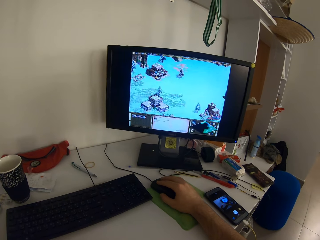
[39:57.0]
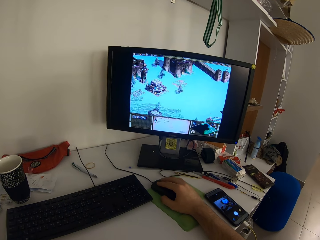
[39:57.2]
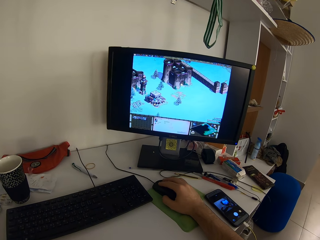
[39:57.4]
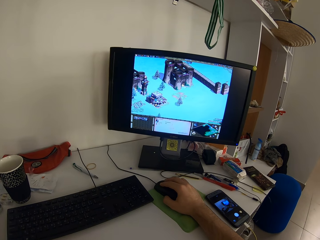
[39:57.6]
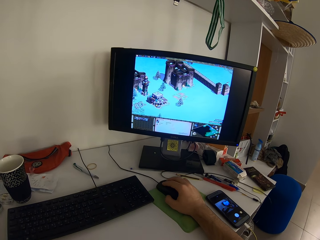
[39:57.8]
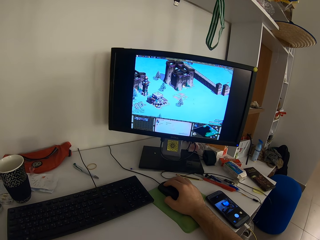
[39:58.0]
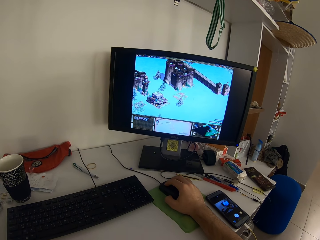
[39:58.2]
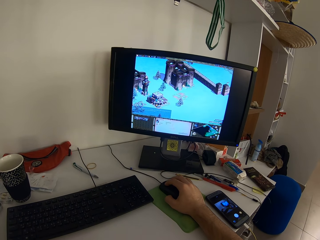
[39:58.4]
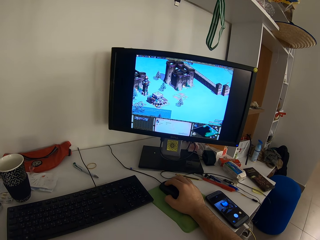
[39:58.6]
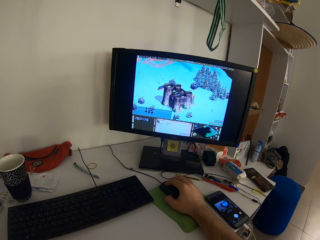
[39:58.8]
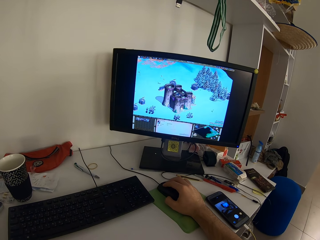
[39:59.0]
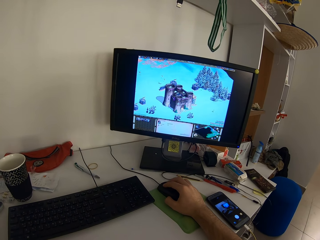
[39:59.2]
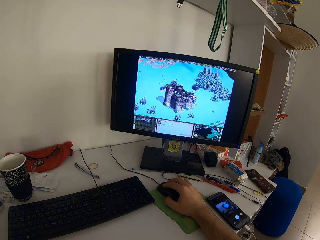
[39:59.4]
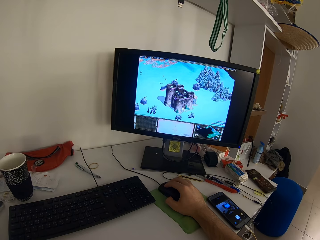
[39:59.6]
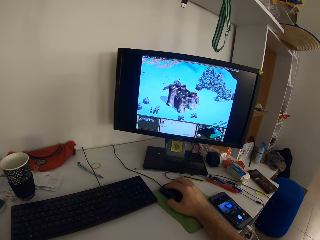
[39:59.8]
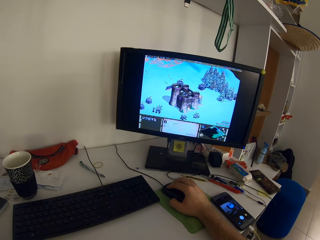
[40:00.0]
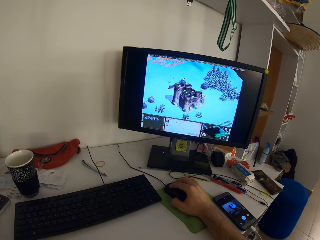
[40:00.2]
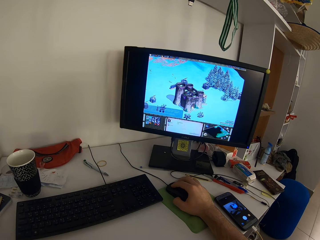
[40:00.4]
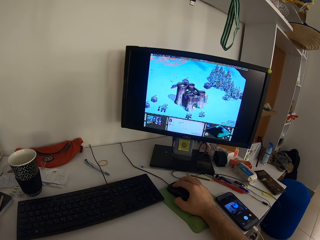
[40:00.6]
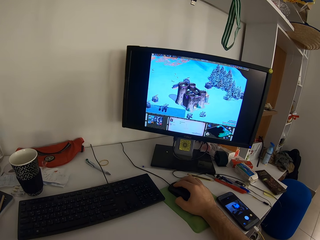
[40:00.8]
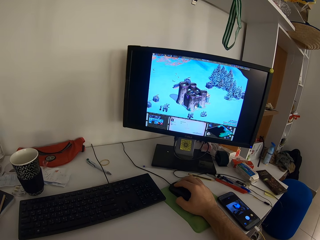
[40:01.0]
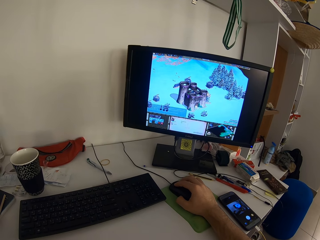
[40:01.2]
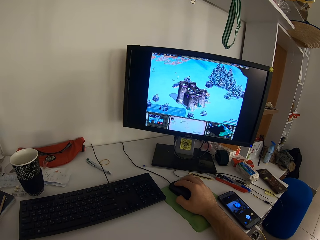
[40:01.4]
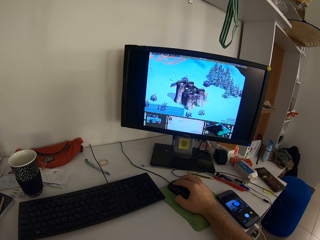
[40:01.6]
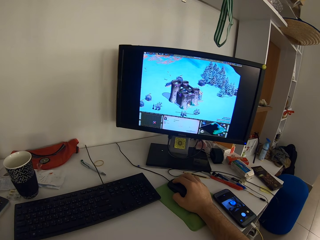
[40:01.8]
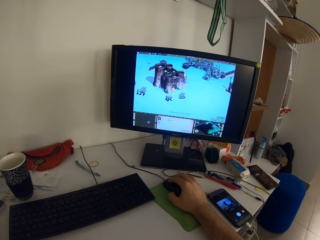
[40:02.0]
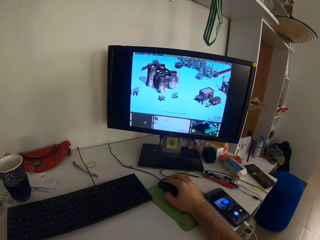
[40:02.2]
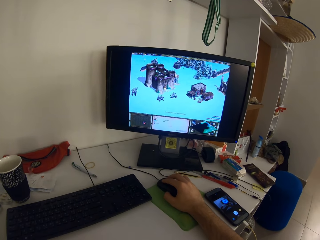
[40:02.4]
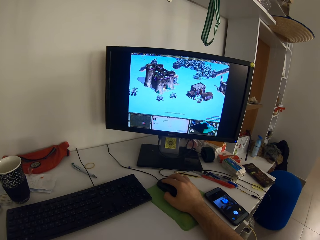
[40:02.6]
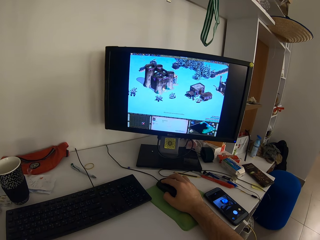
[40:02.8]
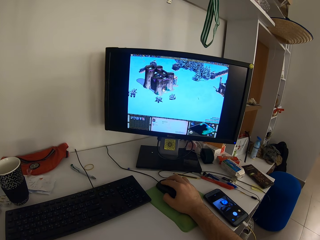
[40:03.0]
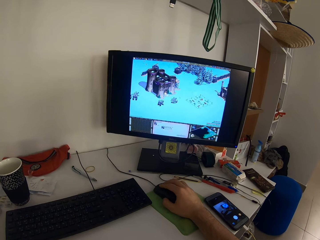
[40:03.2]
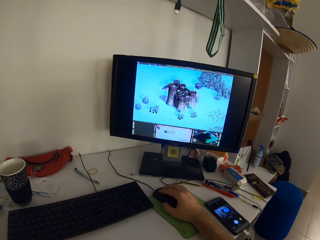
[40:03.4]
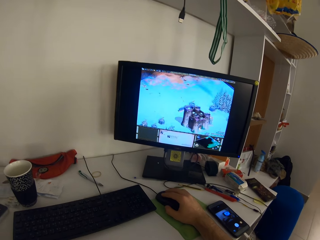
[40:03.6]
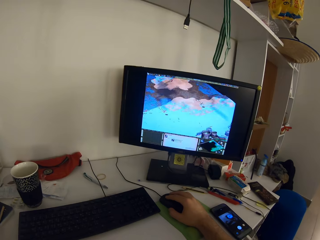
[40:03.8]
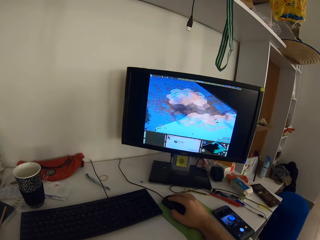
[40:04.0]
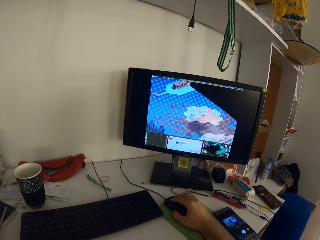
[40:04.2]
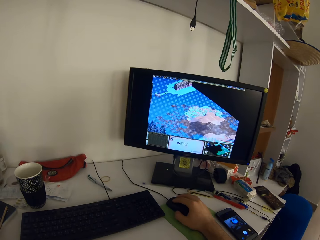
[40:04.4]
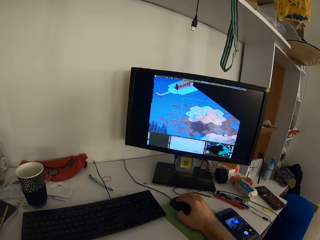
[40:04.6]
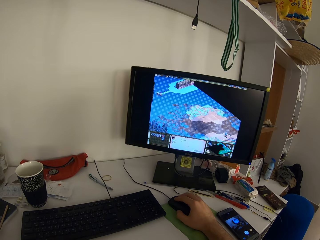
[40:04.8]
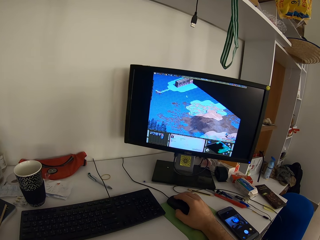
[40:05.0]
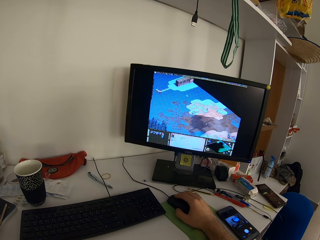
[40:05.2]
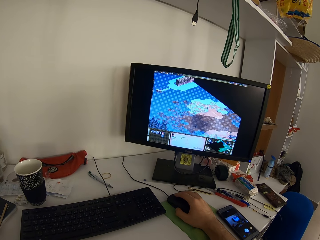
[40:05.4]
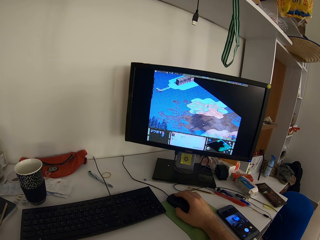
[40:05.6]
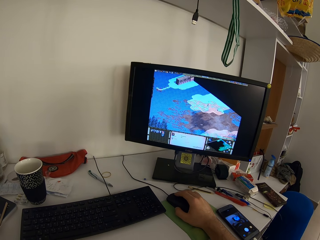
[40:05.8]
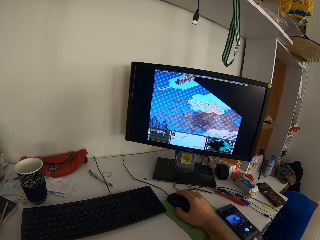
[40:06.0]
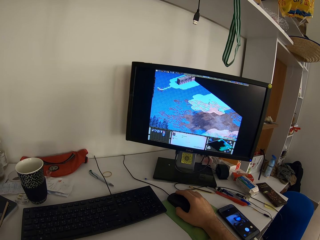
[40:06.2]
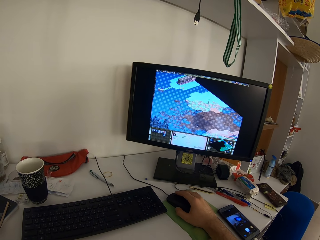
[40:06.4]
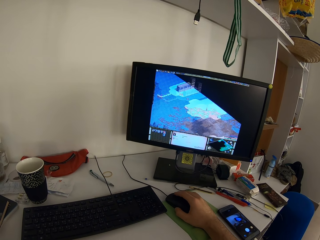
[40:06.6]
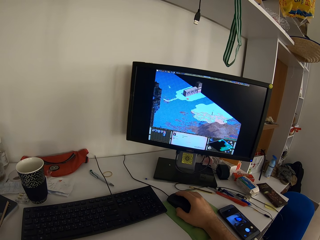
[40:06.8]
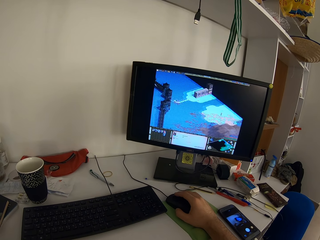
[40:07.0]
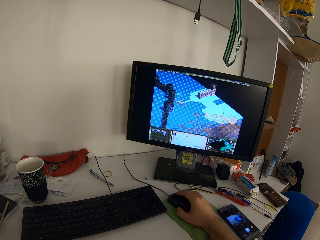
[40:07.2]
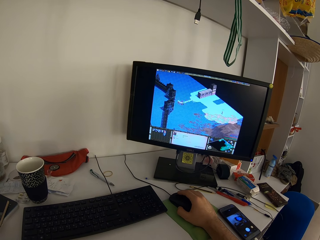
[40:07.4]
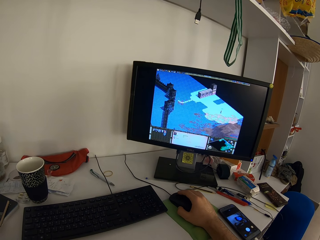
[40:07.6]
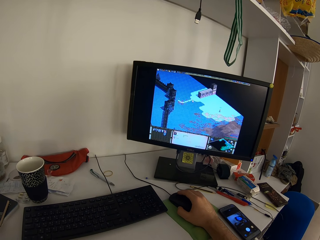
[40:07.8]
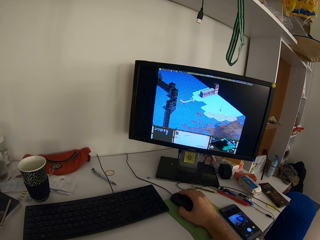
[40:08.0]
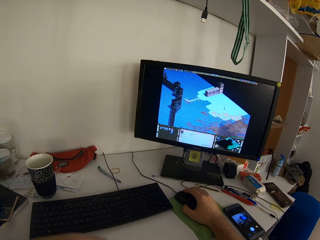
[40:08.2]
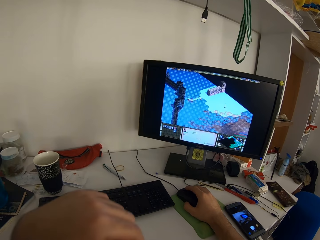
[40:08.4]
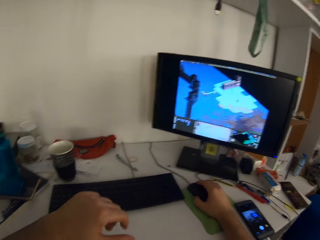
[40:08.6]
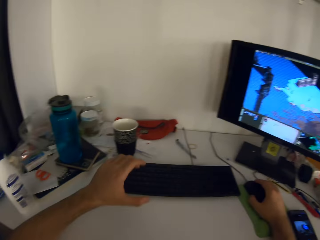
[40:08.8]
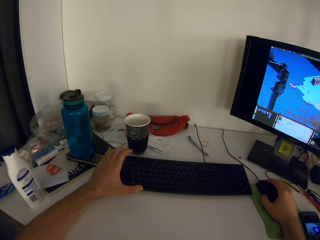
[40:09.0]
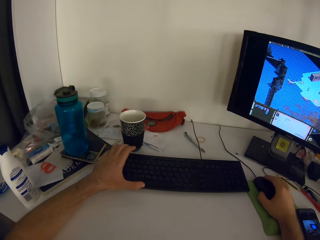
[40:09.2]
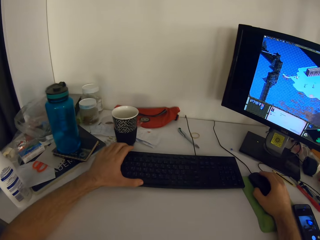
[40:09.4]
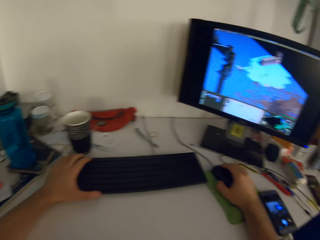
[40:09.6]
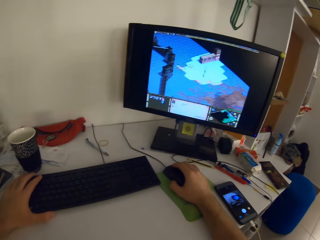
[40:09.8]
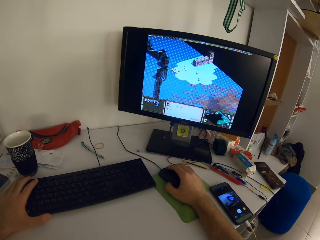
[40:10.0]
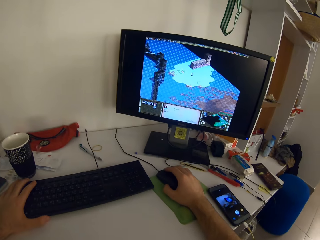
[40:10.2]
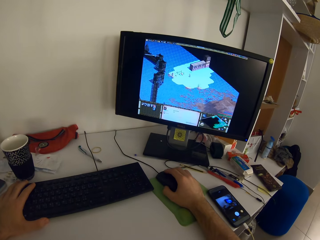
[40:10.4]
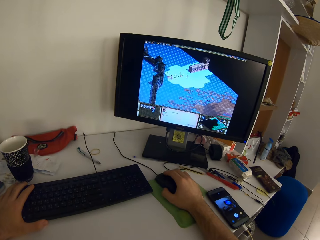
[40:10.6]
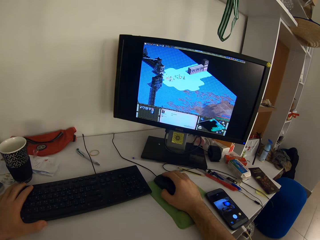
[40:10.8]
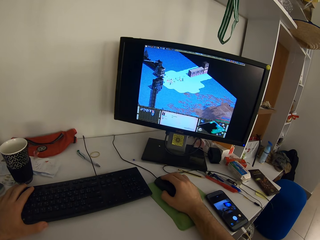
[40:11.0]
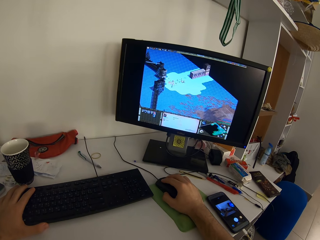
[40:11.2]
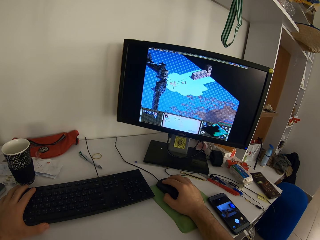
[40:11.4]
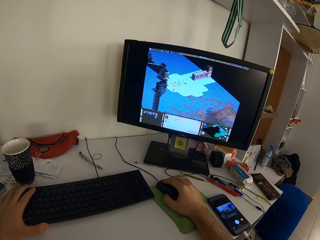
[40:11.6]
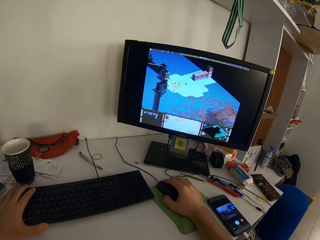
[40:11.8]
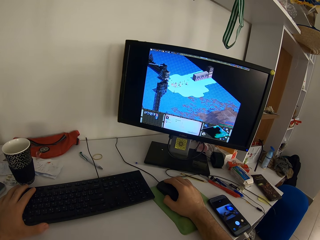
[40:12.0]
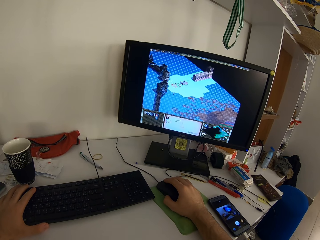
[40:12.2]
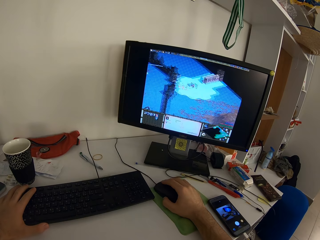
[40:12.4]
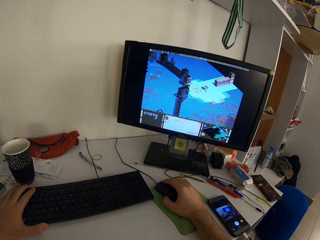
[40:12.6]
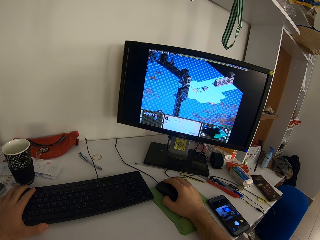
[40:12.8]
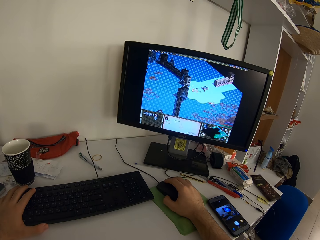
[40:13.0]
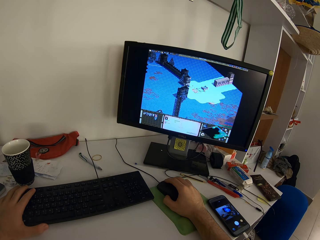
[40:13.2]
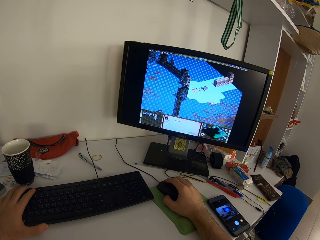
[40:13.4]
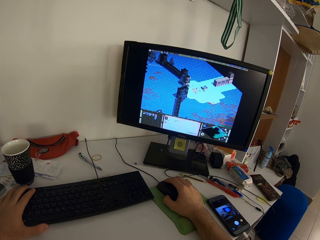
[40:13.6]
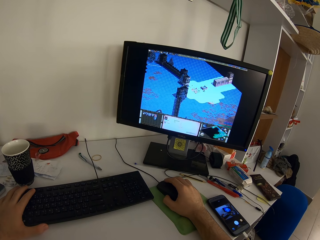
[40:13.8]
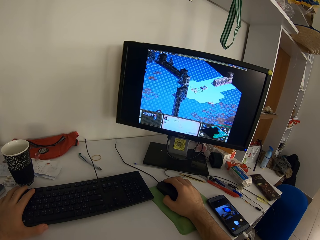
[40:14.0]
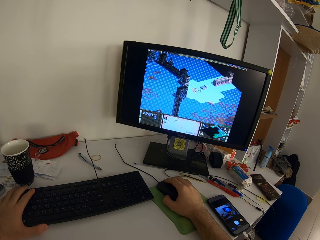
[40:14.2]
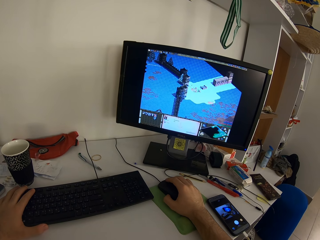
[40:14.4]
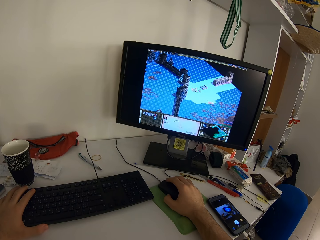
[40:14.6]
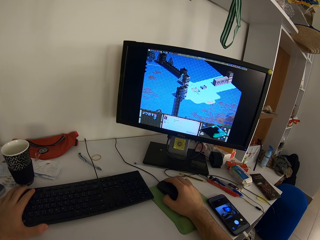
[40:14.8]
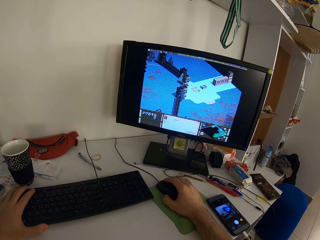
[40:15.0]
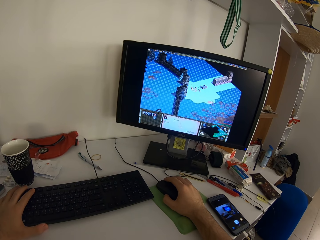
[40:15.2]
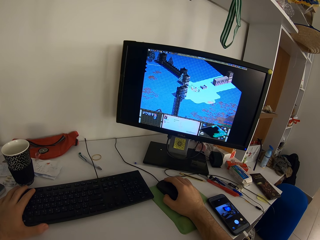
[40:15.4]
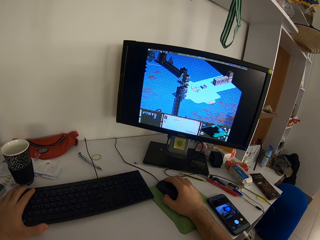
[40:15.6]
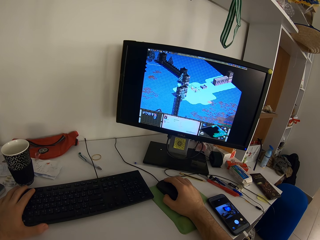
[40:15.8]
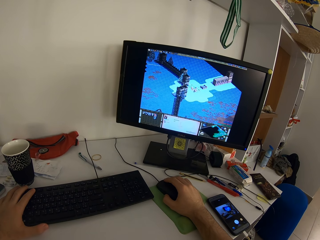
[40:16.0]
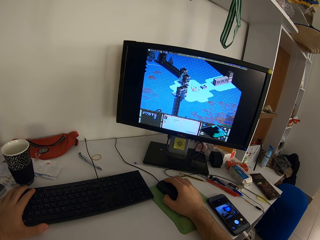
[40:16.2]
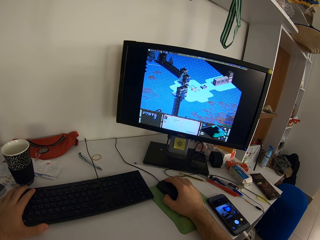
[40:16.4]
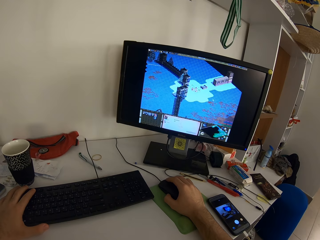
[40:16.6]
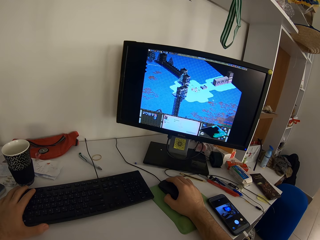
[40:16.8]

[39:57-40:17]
The camera wearer places his left hand on the keyboard on the table. They hold the keyboard with her left hand and scroll the computer with her right hand.

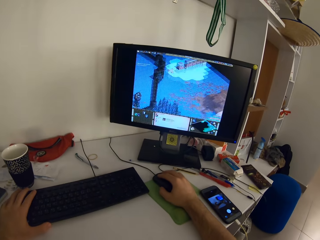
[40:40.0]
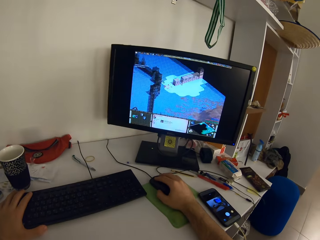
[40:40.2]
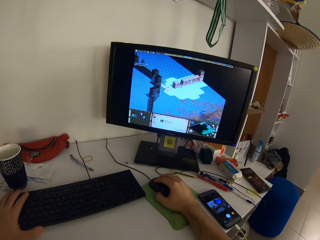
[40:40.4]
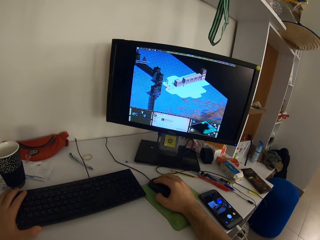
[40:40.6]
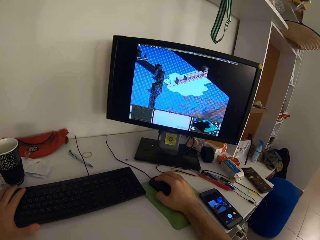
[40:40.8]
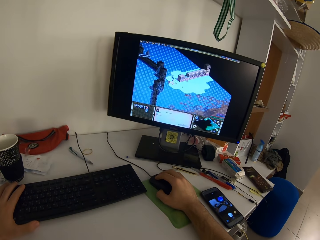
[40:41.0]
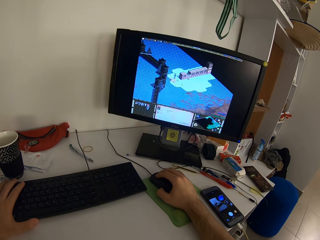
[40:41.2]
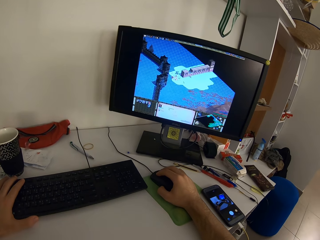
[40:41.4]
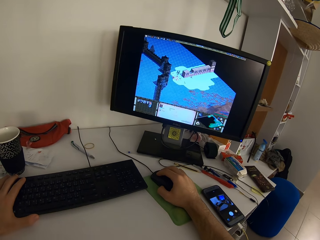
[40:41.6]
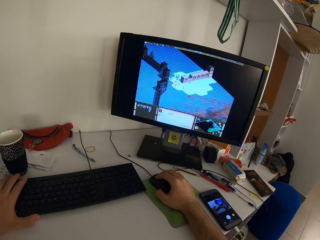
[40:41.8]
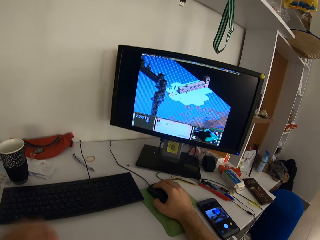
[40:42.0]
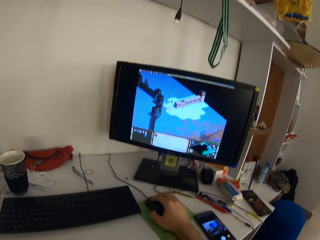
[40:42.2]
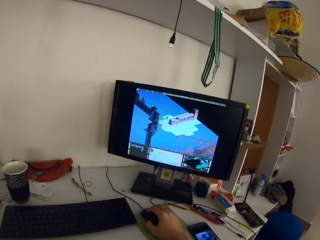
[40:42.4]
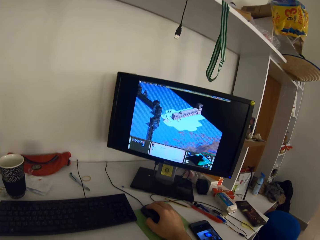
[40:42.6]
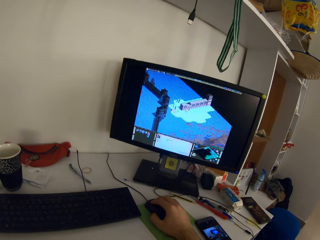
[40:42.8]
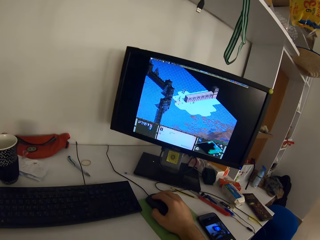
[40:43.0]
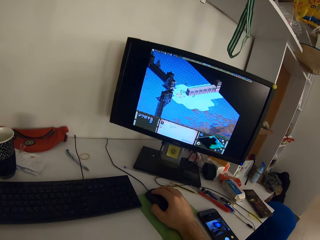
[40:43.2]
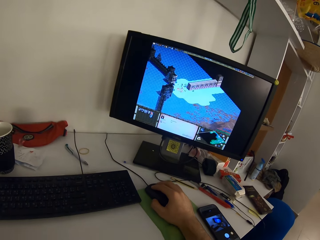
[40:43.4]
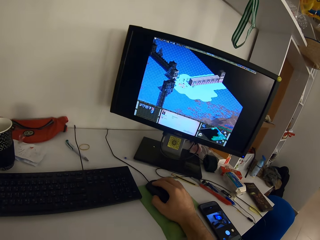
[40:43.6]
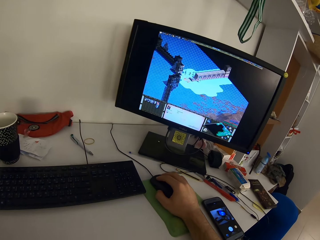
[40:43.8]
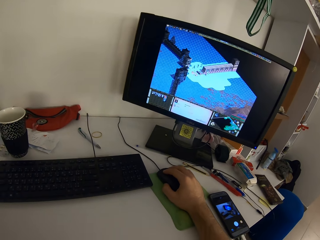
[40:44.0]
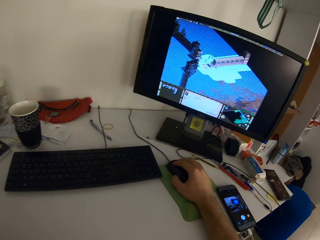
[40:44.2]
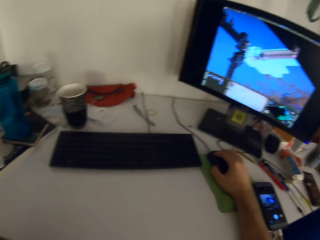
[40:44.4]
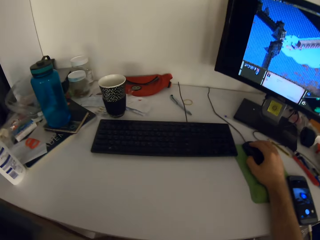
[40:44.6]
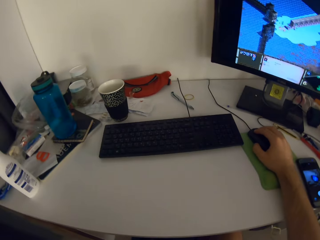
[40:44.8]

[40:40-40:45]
The camera wearer removes his left hand from the keyboard on the table.
